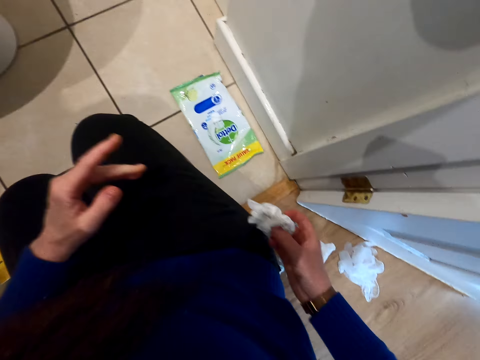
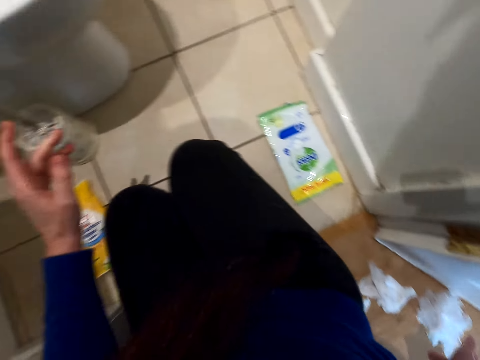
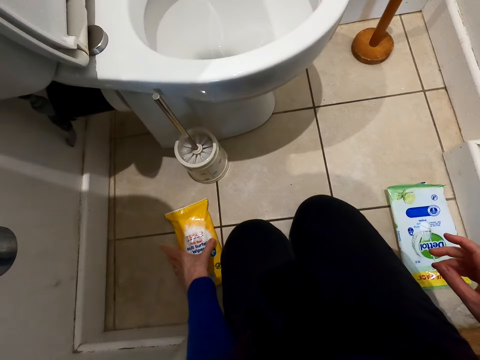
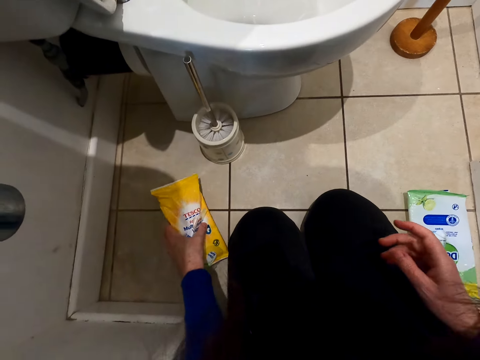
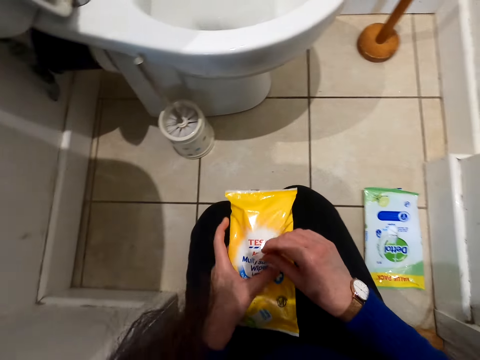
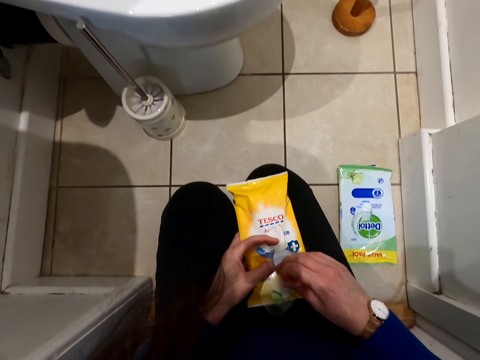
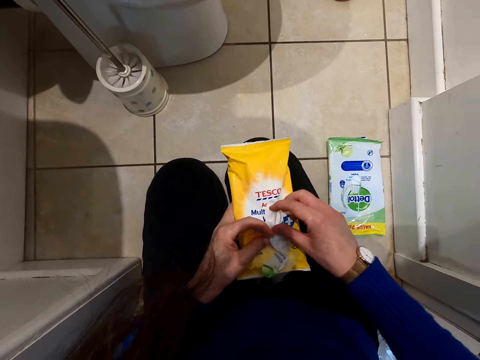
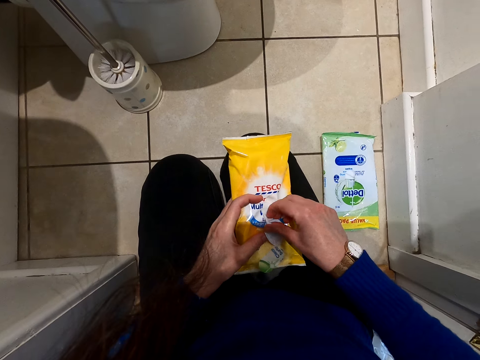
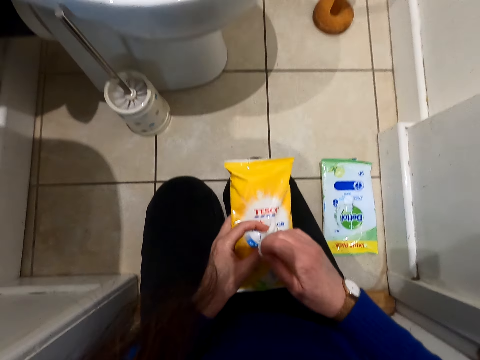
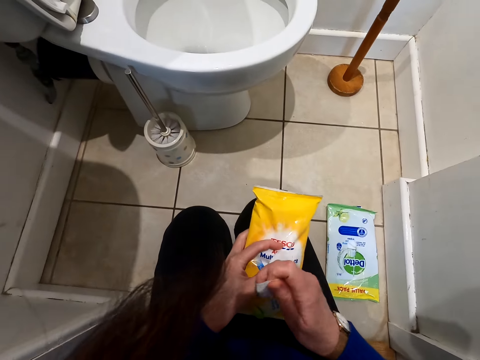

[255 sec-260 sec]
The camera wearer holds the wipe. They put the wet wipe on the floor. They pick the wipes pack. They hold the wipe pack seal. They pick a wet wipe.

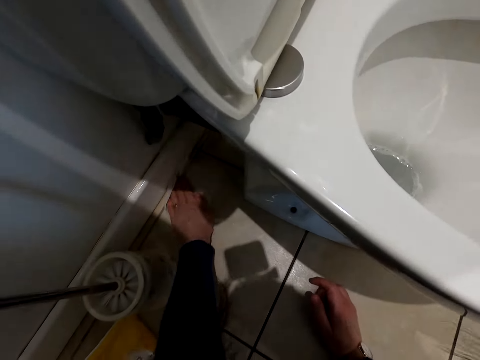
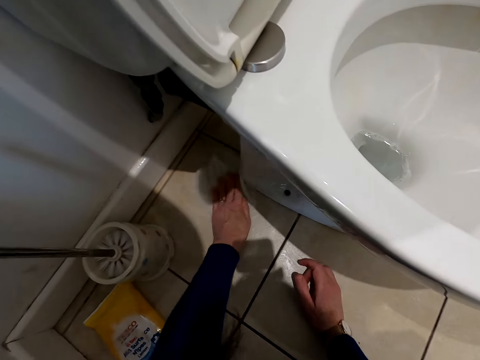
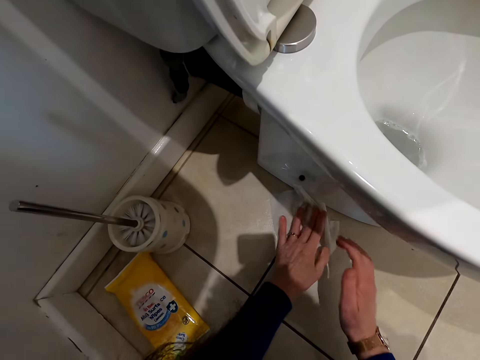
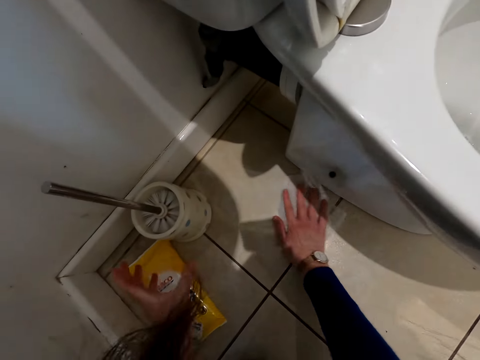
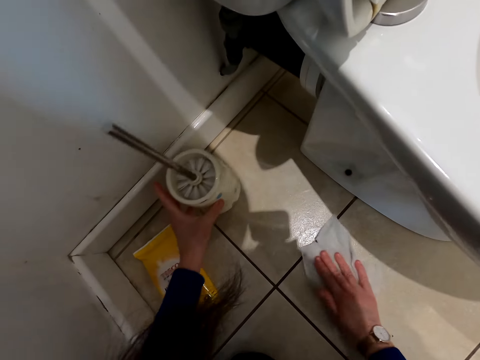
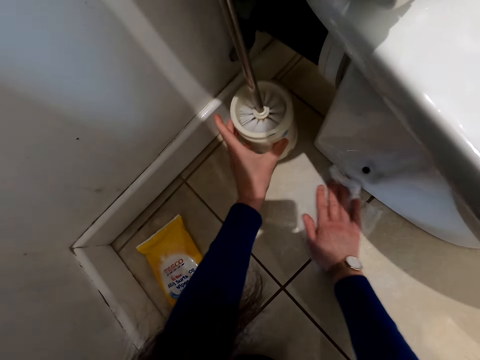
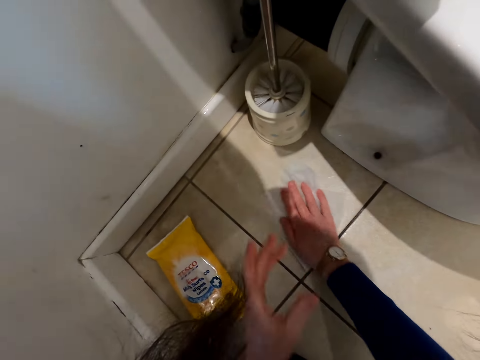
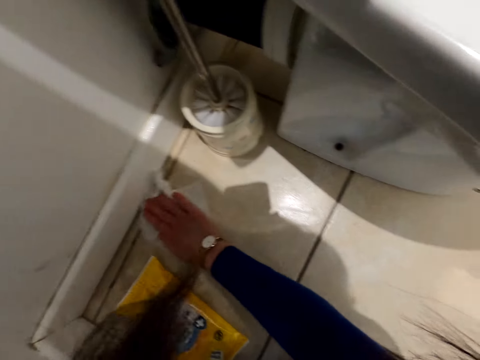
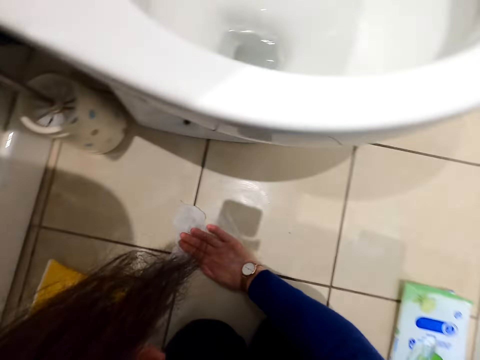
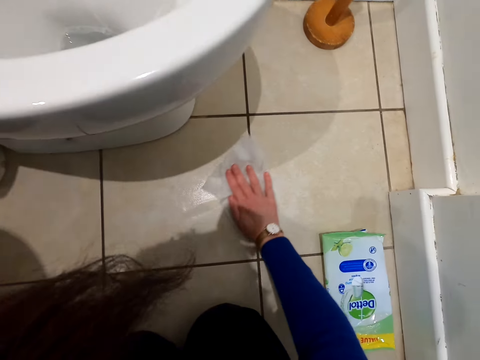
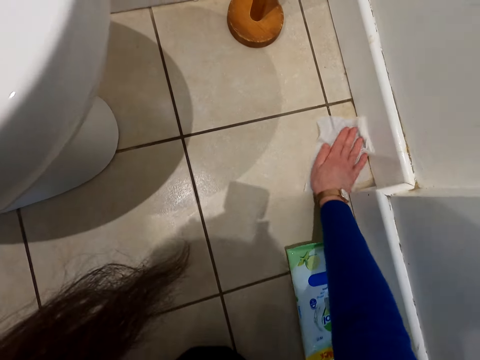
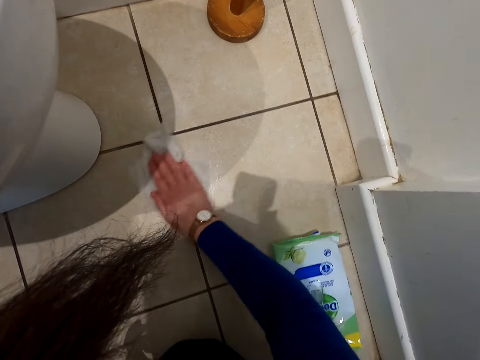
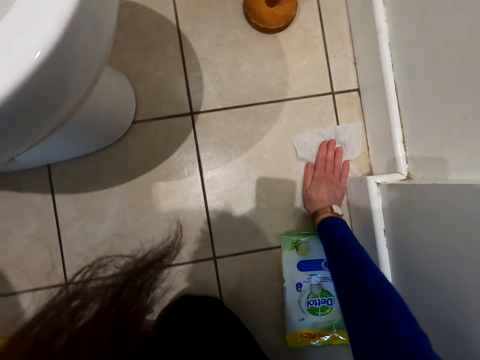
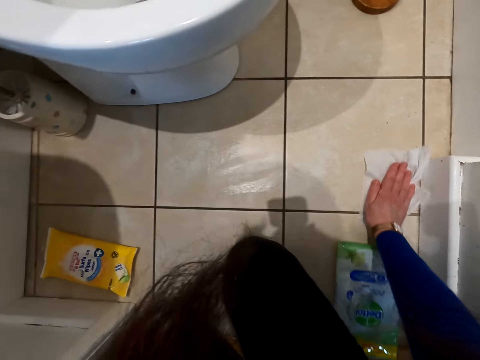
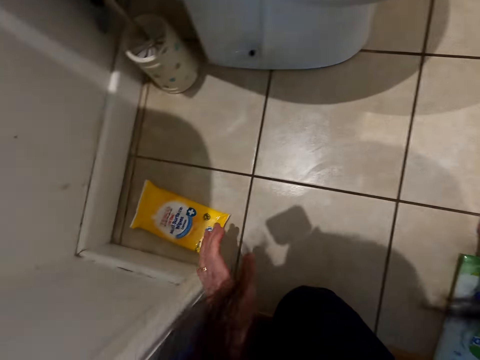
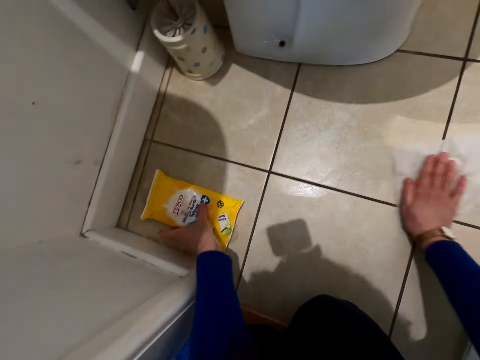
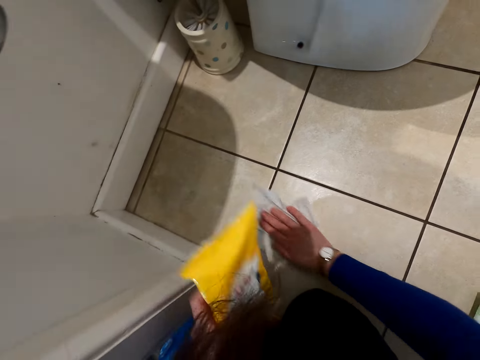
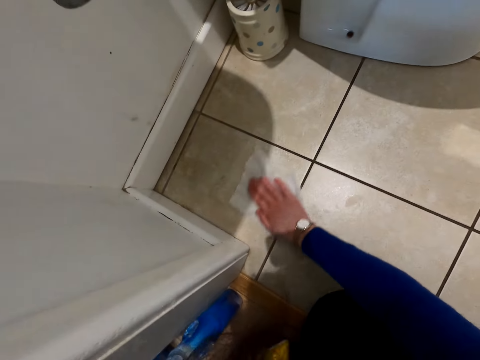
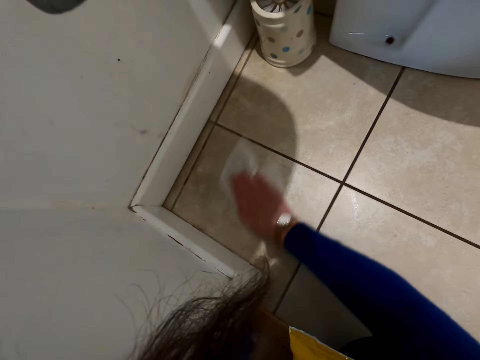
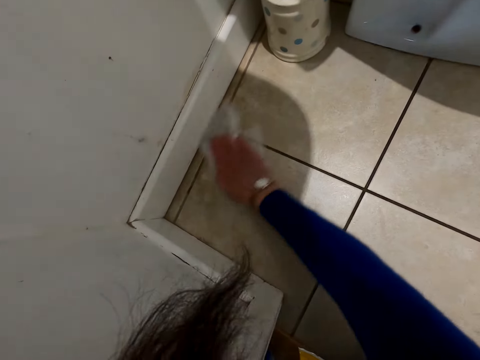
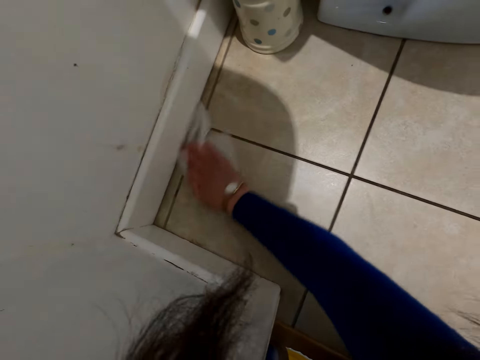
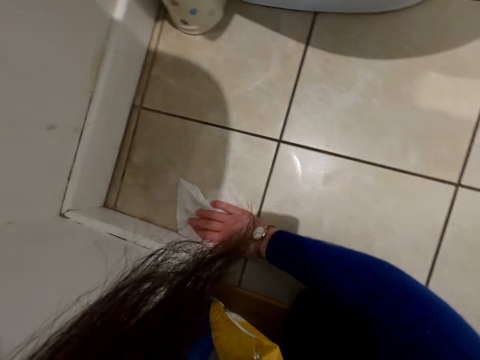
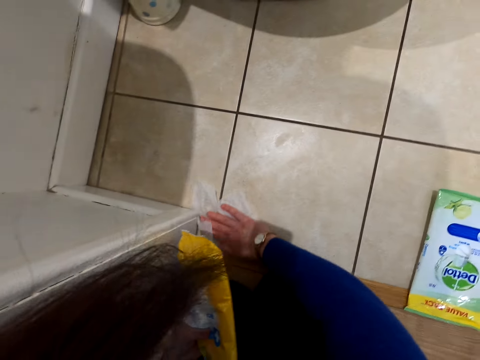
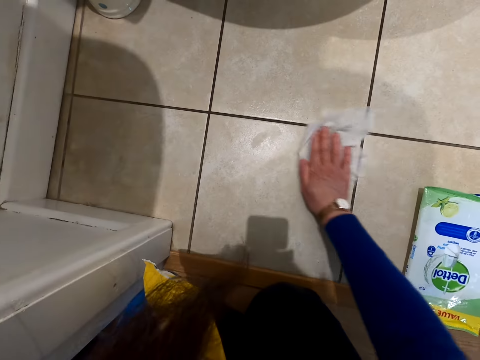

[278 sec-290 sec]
The camera wearer holds a wipe. They wipe the floor. They reposition the toilet brush. They move the toilet brush. They wipe the floor. They push a packet of wet wipes. They pick the packet of wet wipes. They wipe the floor.

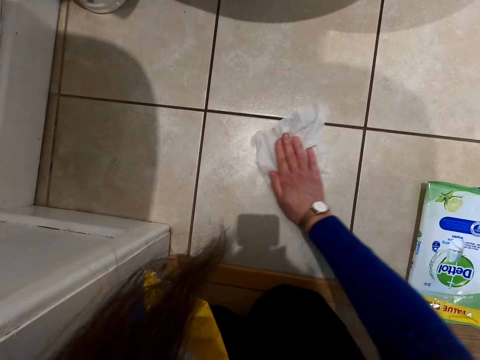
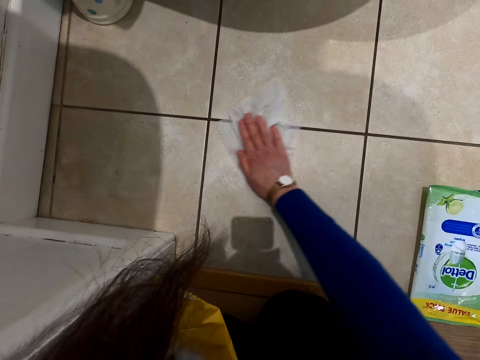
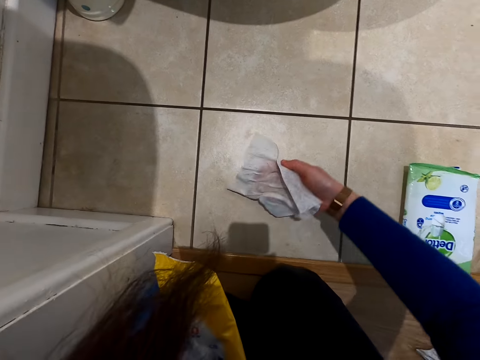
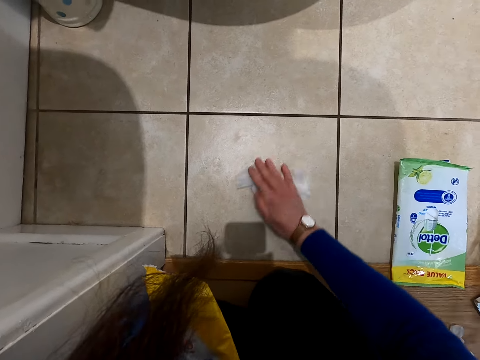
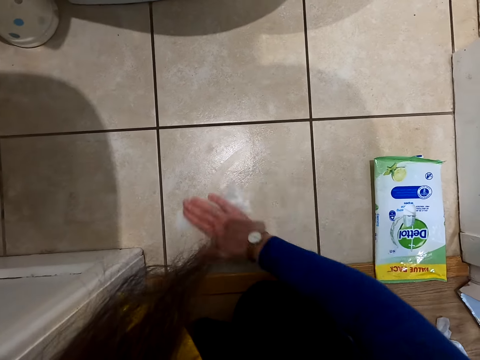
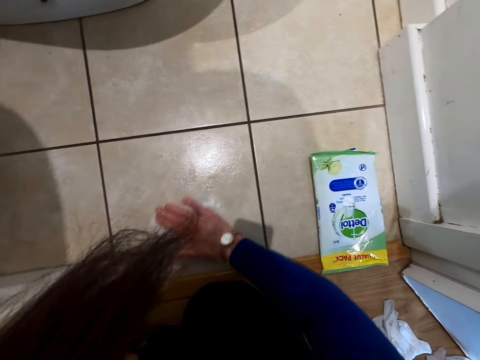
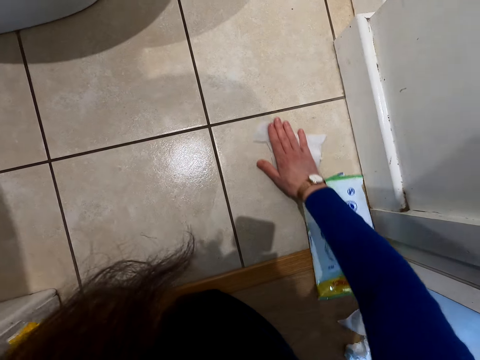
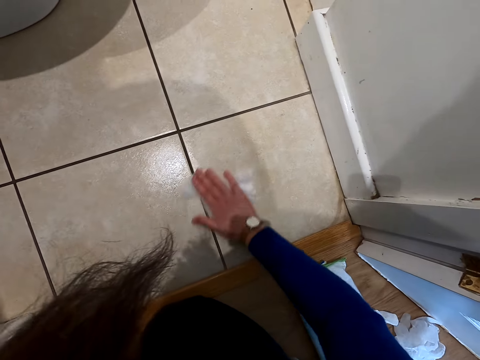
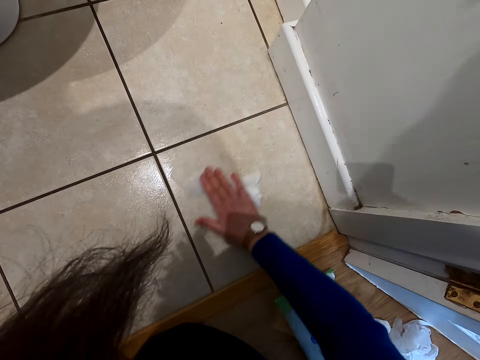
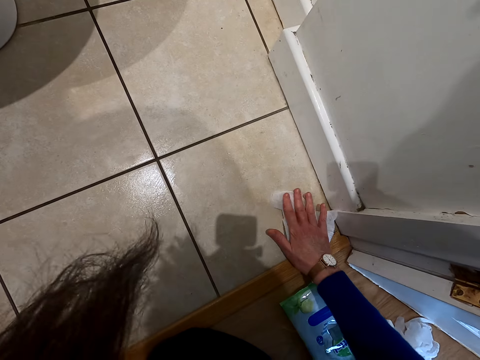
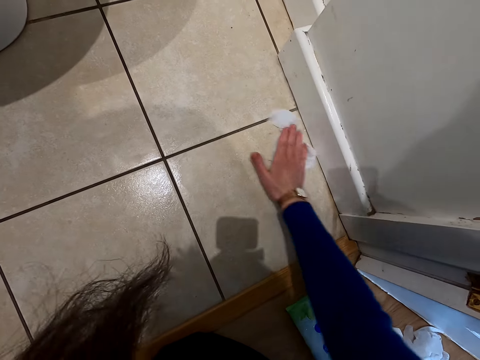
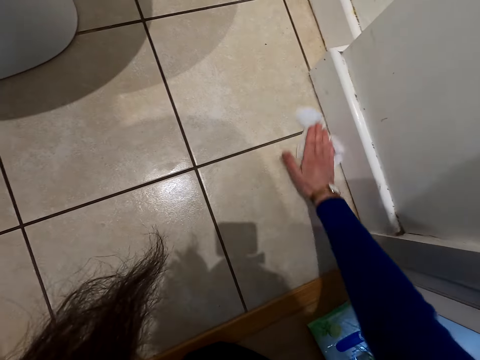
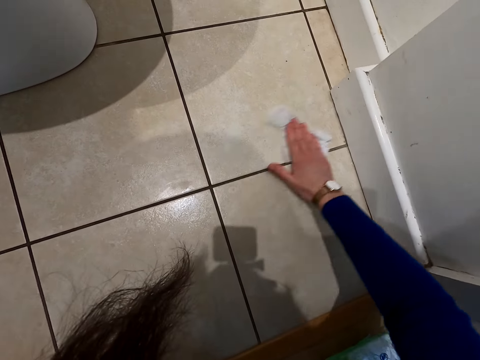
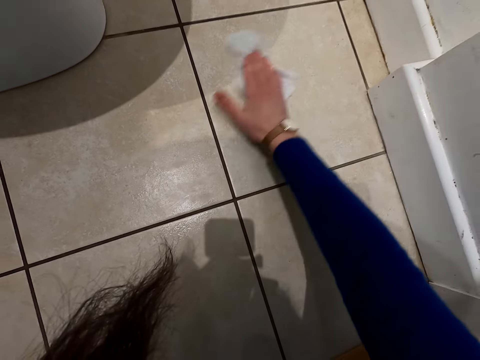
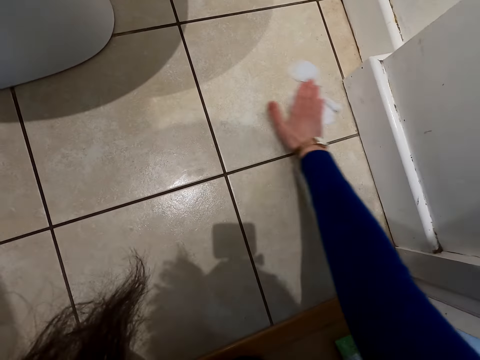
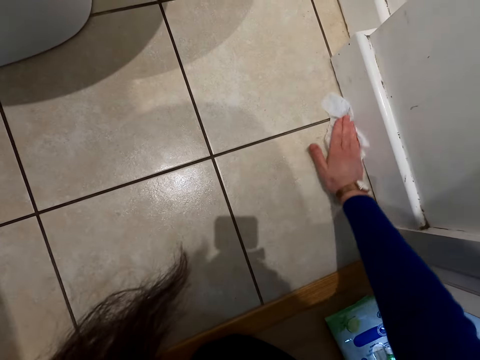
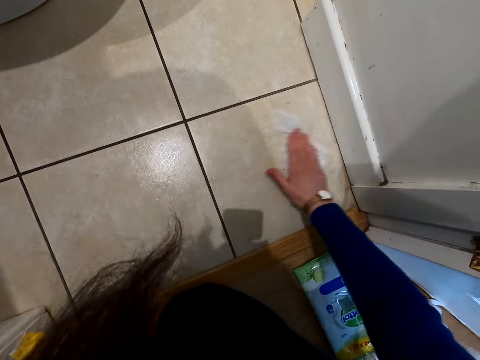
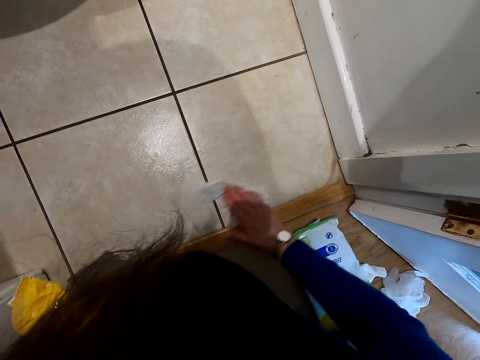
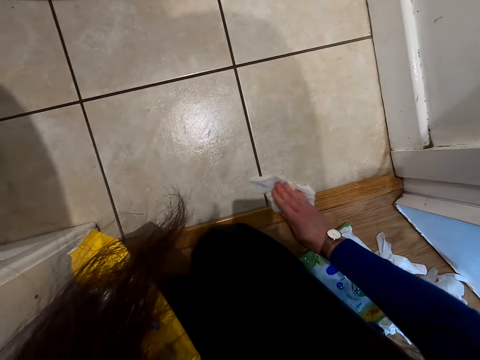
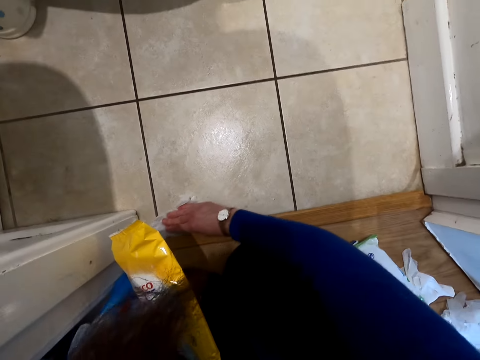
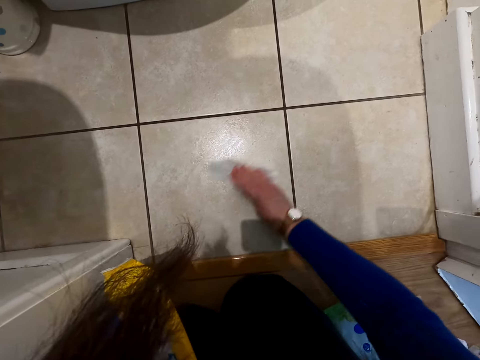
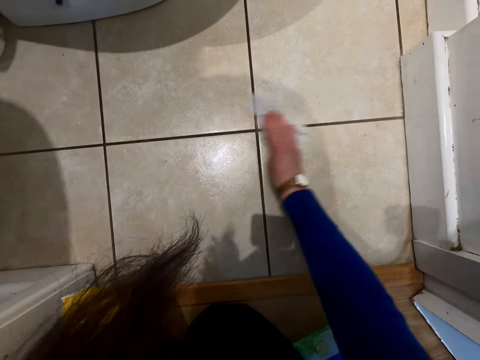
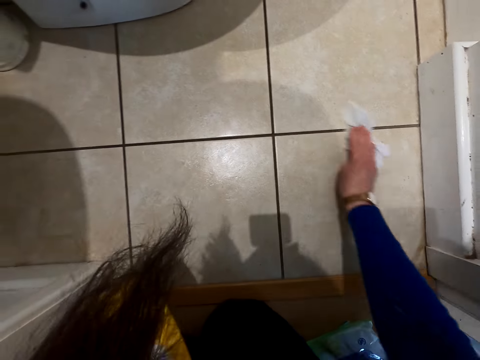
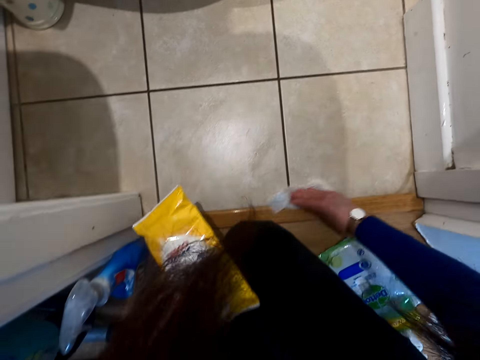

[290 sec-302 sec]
The camera wearer folds the wet wipes. They wipe the floor. They push a packet of wet wipes. They wipe the floor.
